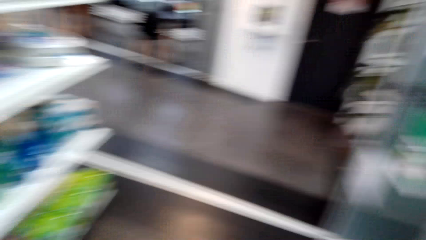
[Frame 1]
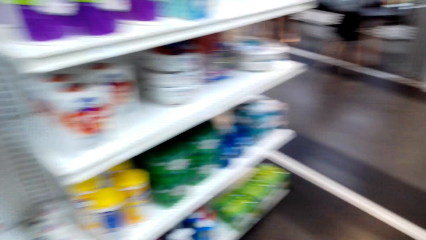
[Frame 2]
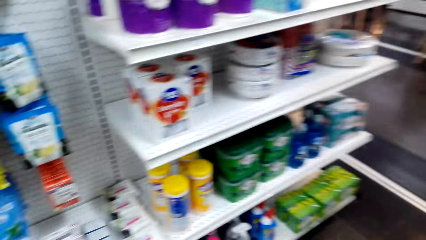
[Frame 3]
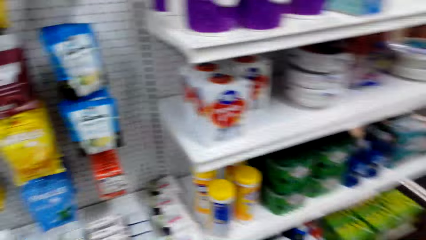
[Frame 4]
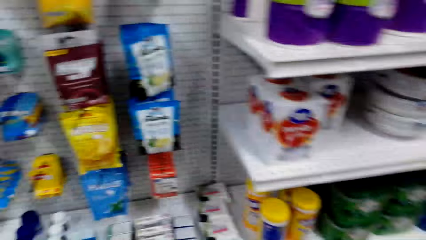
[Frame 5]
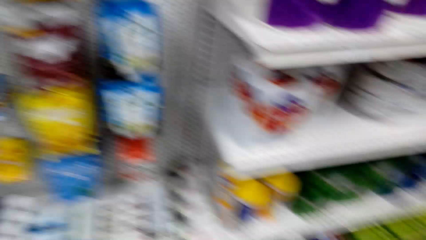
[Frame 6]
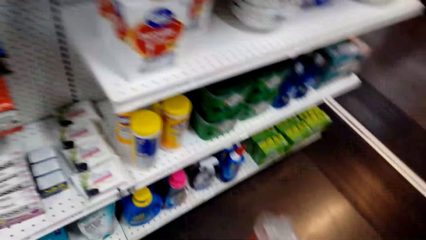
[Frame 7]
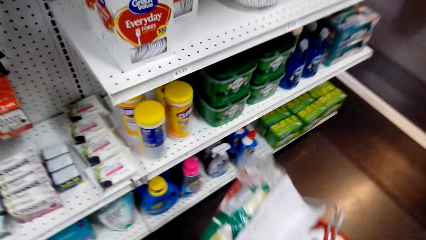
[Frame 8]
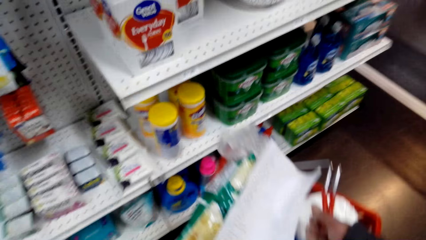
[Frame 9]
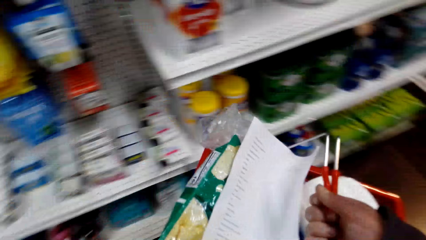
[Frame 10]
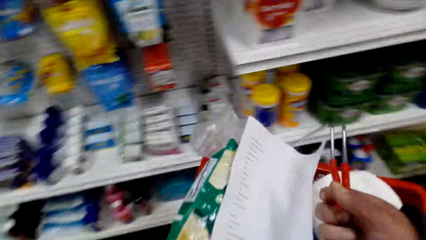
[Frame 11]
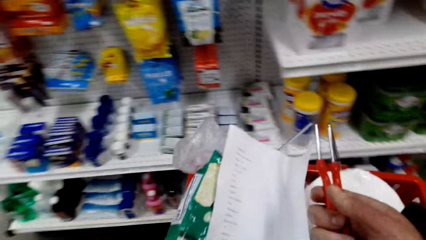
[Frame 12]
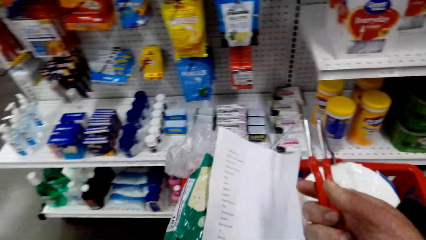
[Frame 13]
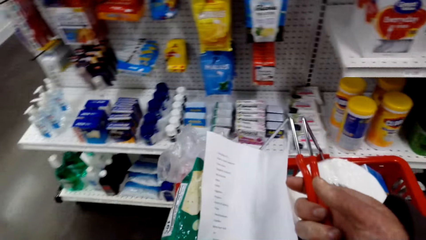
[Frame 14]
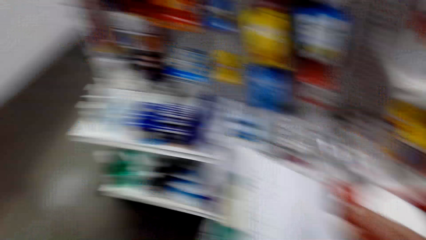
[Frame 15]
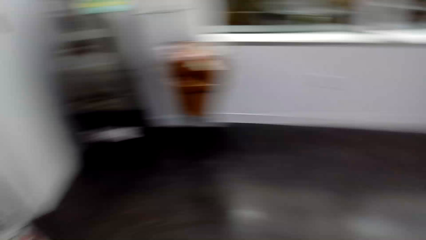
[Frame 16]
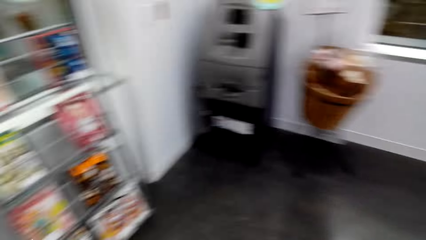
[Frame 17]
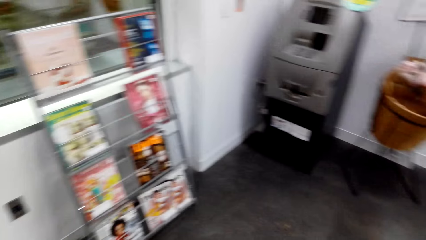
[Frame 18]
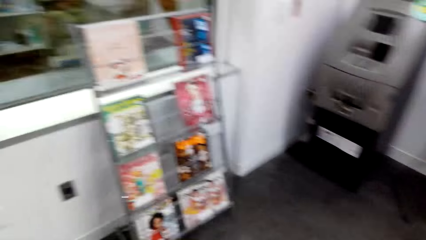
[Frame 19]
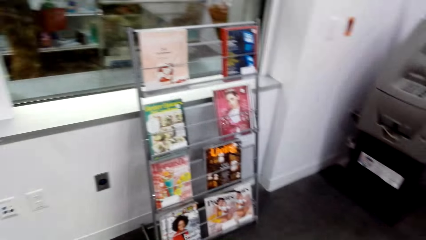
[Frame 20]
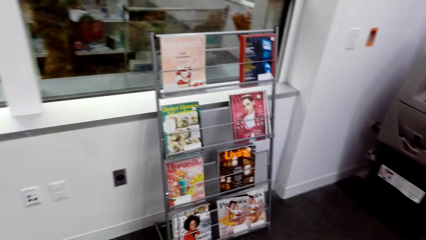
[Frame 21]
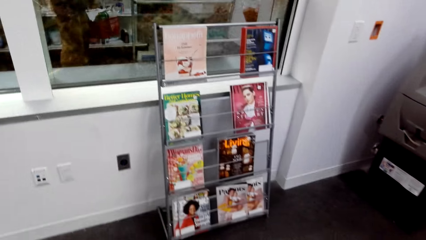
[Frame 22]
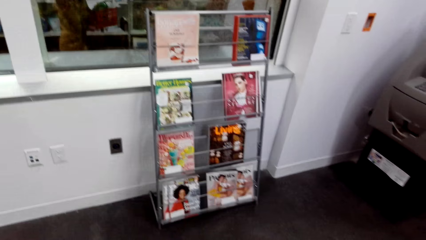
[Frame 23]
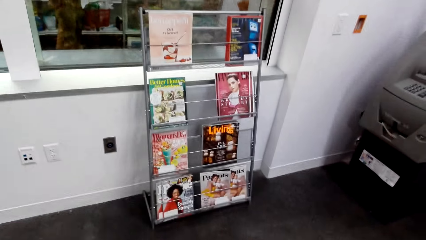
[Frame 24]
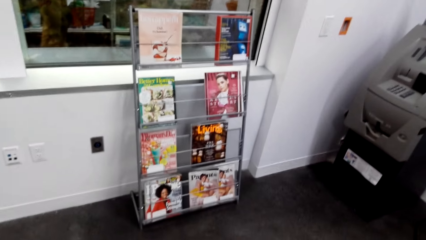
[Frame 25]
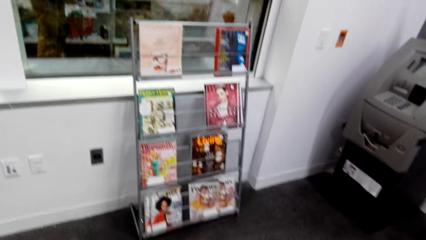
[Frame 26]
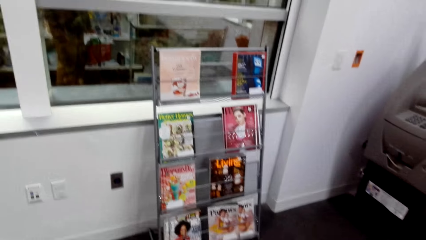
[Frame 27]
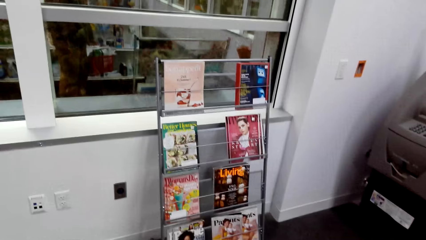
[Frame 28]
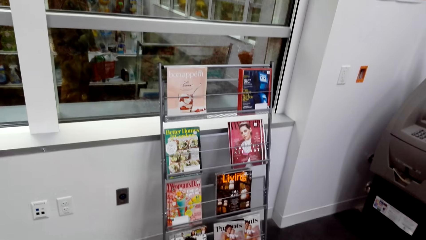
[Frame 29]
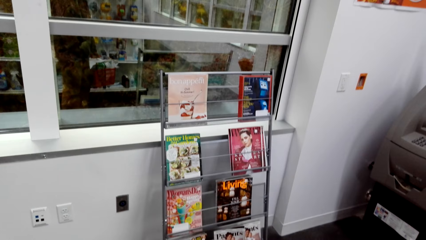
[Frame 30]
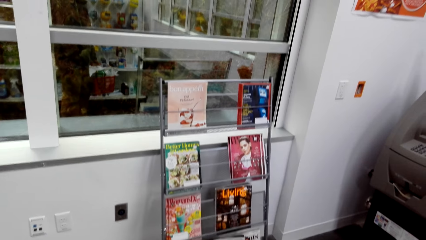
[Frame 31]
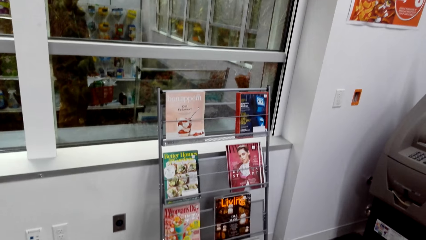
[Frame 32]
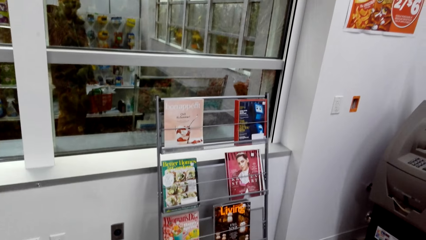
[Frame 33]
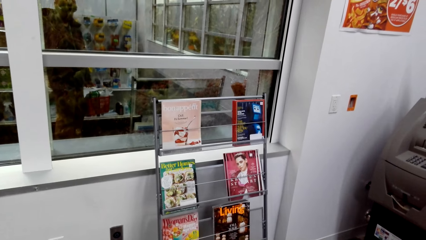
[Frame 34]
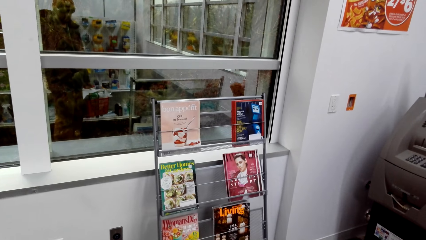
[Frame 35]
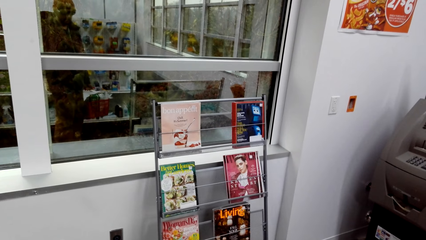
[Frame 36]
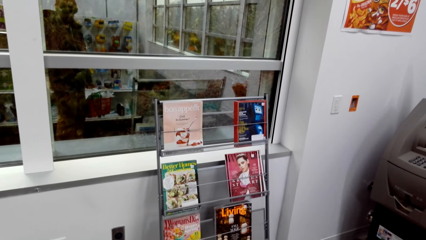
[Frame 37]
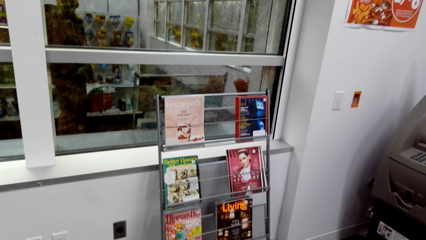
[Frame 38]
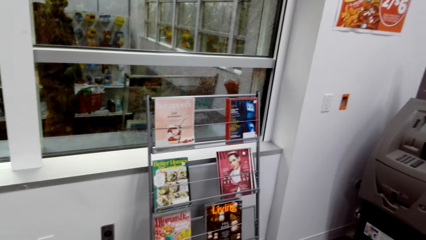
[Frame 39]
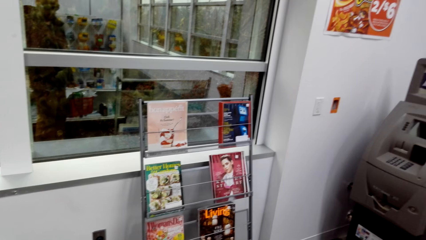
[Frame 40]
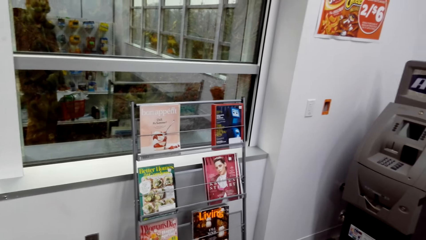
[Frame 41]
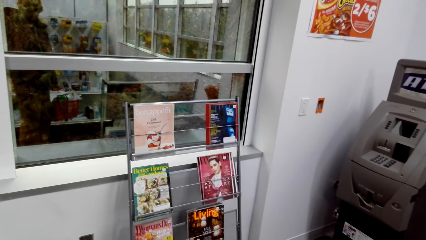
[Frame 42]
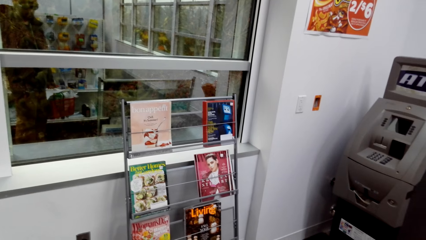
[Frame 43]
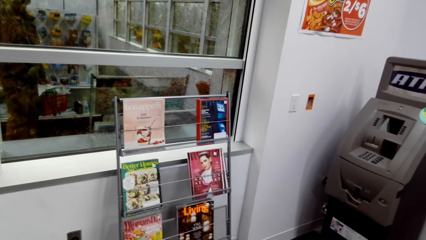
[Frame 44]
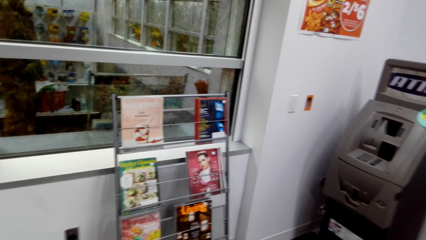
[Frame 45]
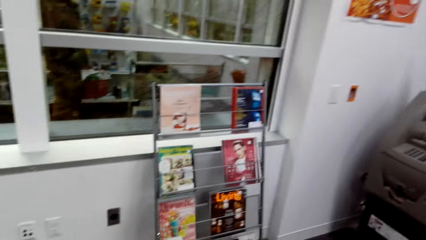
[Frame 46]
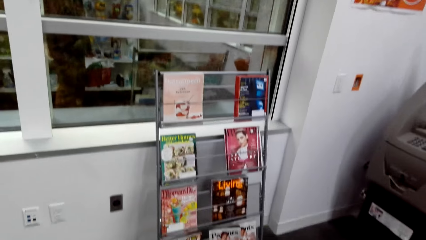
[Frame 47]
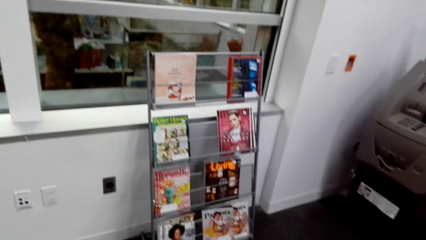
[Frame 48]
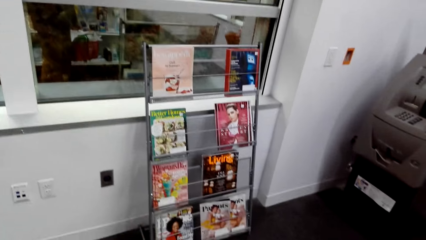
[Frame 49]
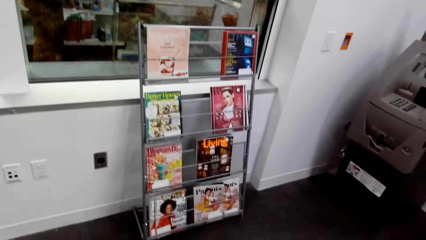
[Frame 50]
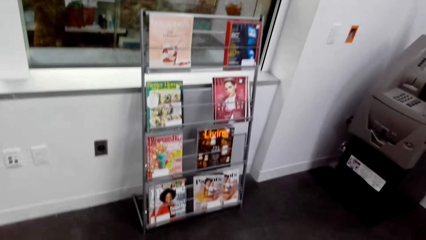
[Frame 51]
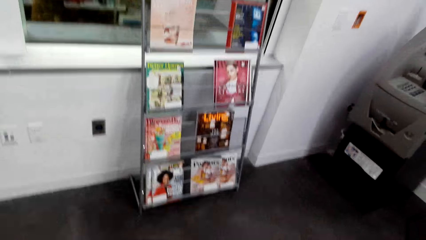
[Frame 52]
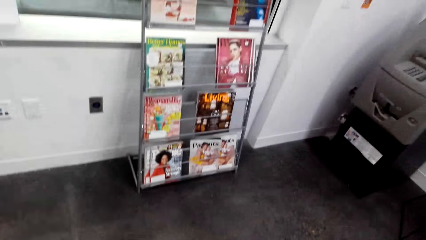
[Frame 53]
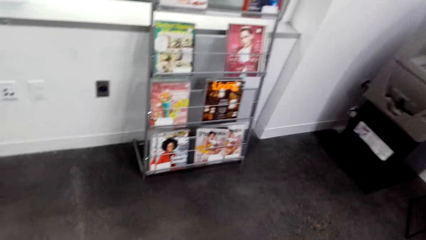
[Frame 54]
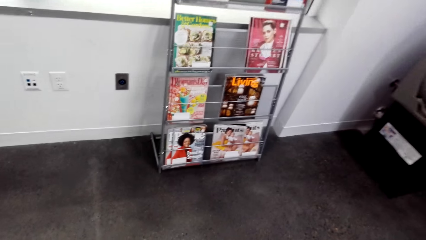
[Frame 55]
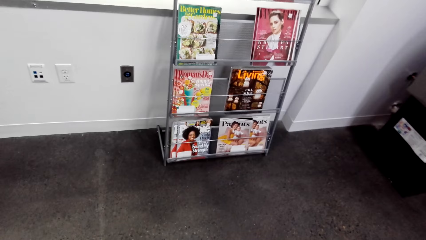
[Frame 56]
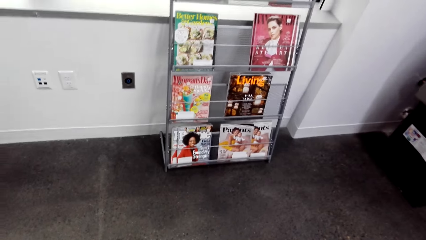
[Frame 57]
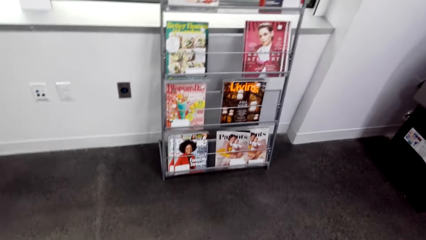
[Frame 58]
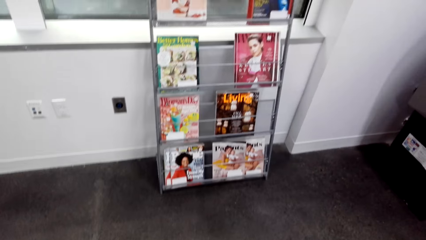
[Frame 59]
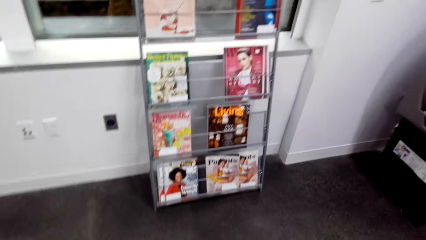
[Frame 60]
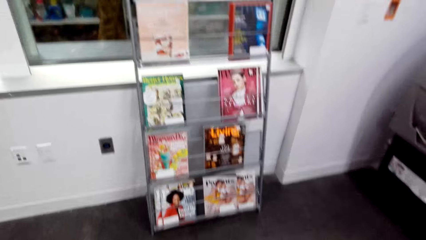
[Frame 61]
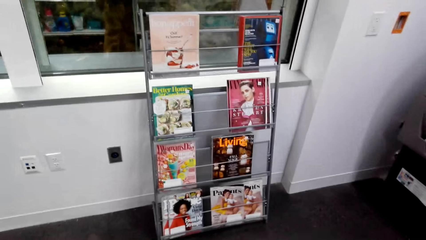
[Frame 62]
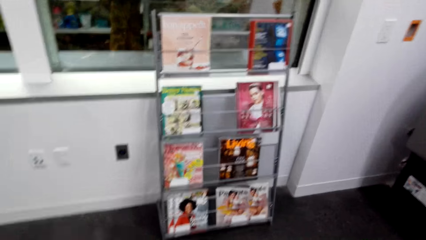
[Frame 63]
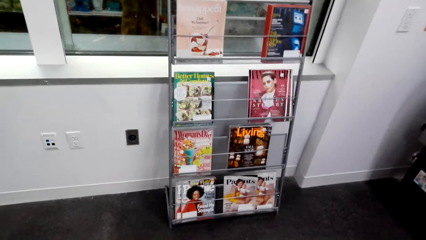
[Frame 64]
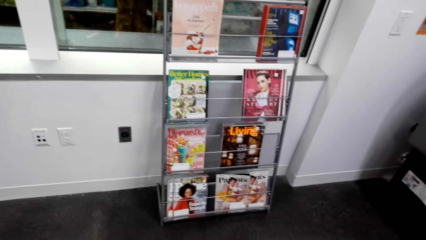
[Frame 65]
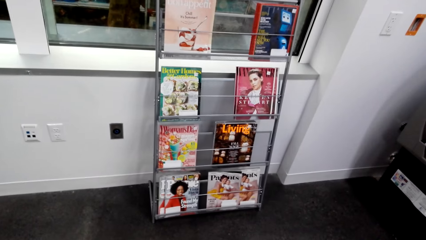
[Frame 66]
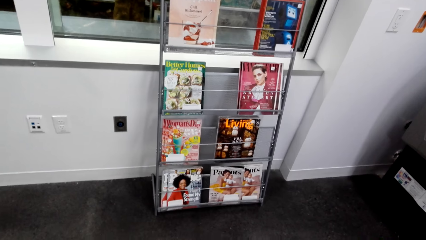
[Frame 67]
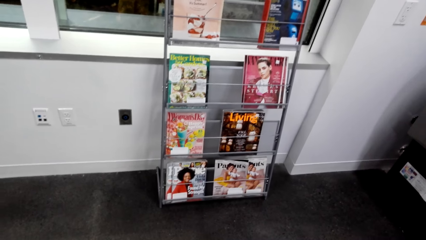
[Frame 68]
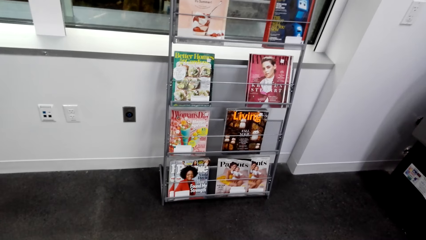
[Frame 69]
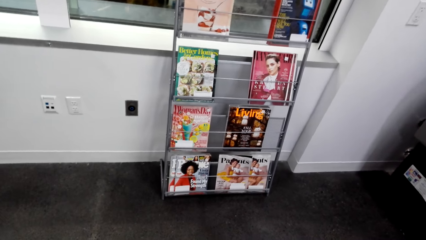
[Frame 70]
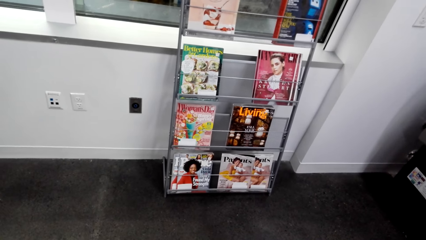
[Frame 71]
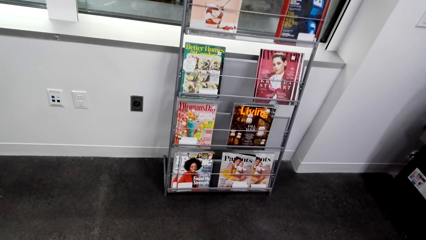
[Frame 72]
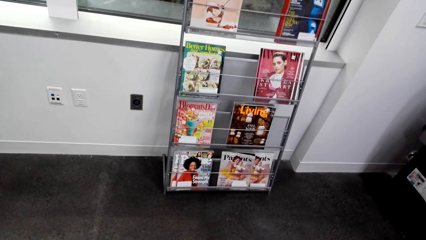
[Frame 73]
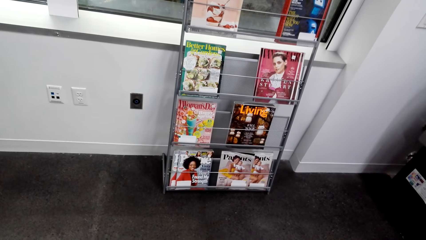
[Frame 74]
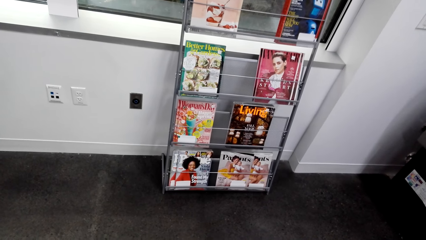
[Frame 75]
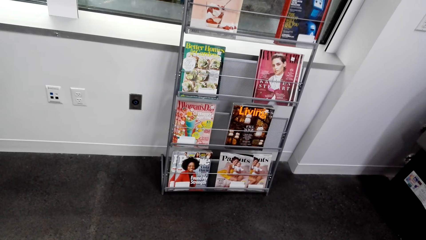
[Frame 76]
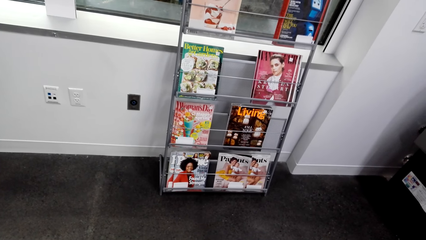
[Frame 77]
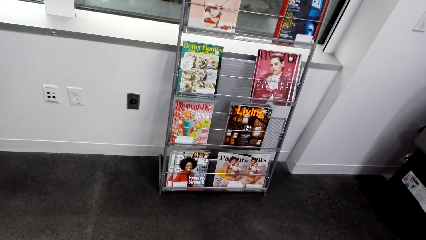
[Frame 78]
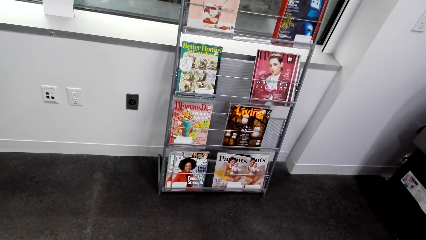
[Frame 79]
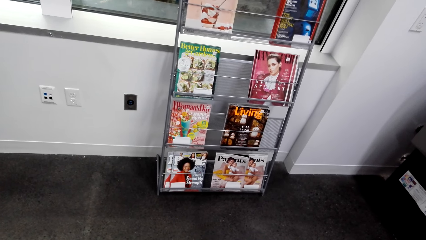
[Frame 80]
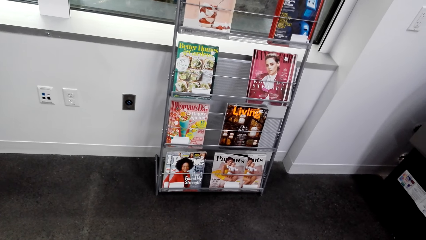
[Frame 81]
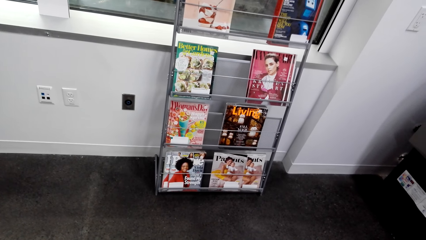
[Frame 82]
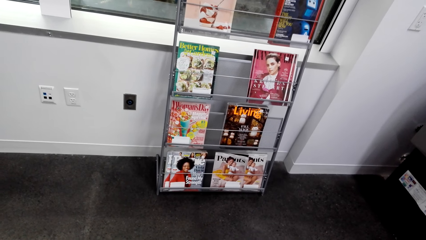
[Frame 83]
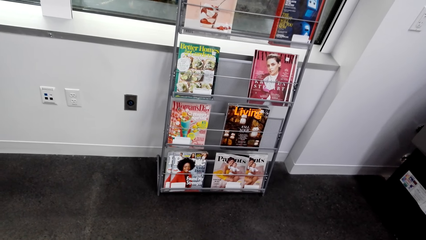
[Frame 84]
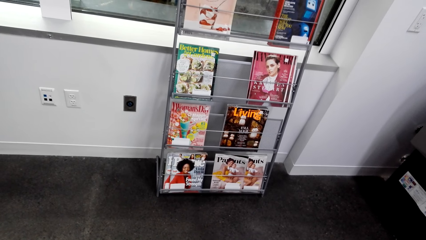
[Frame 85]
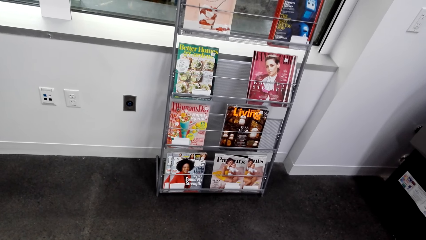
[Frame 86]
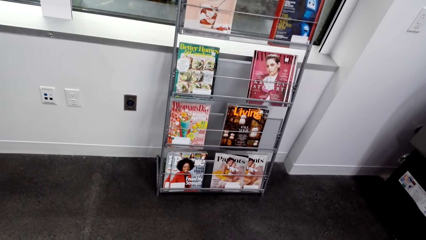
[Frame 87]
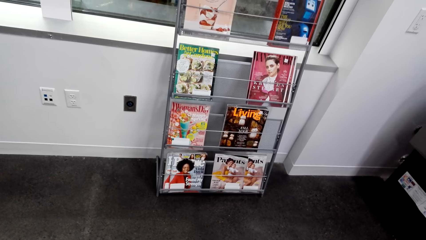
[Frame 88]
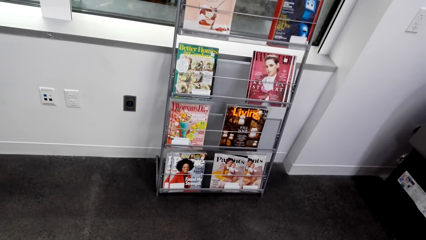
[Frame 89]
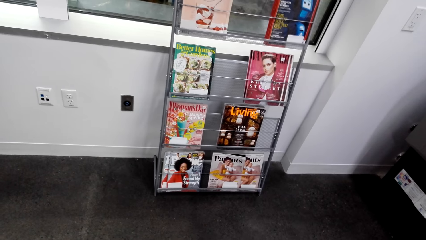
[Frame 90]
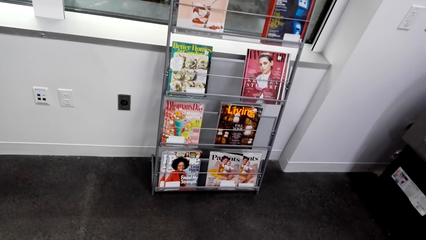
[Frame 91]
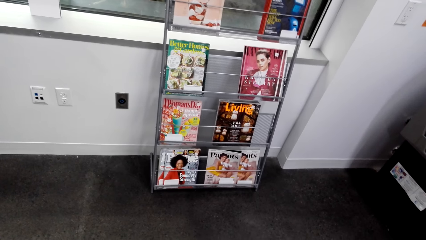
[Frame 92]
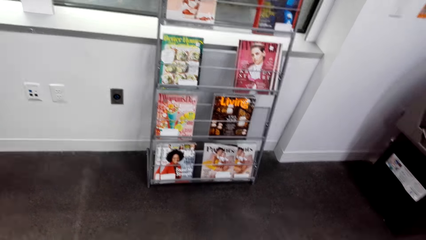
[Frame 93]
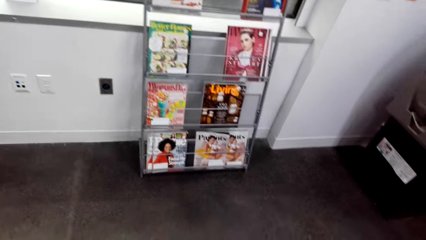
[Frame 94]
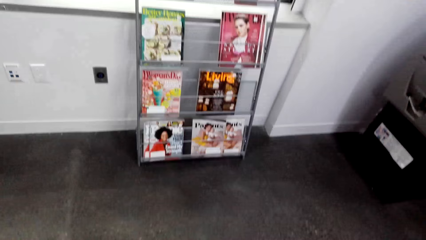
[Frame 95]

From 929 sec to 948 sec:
The camera wearer holds a shopping basket. They turn around. They talk to someone.
